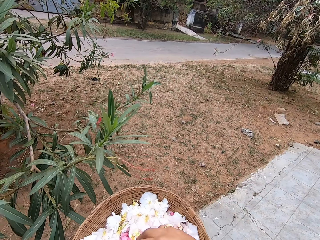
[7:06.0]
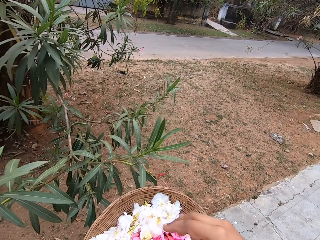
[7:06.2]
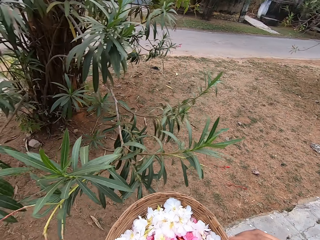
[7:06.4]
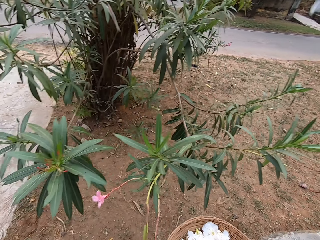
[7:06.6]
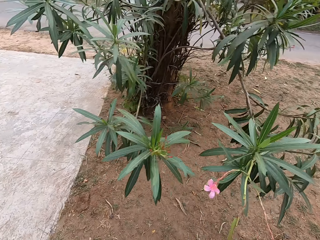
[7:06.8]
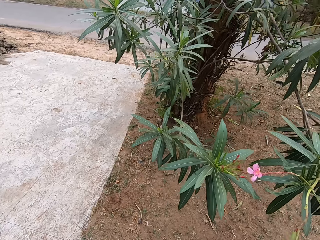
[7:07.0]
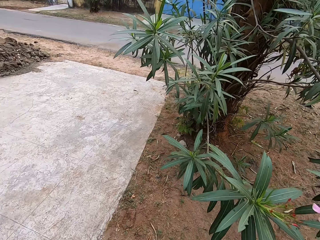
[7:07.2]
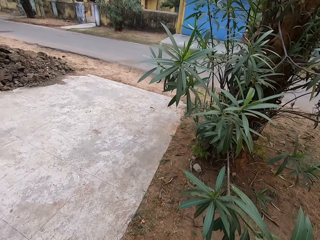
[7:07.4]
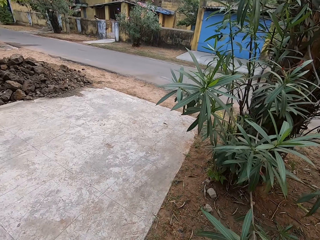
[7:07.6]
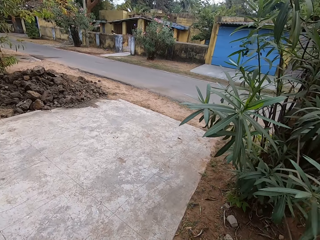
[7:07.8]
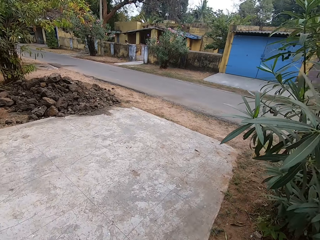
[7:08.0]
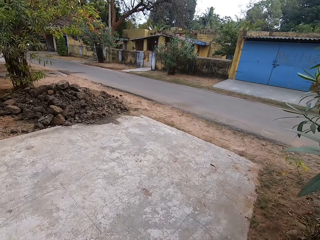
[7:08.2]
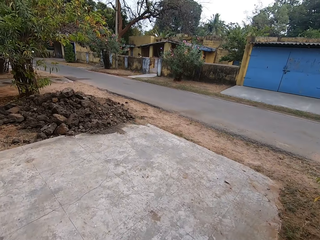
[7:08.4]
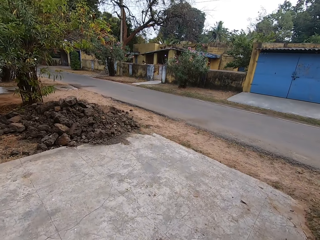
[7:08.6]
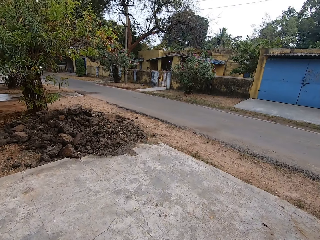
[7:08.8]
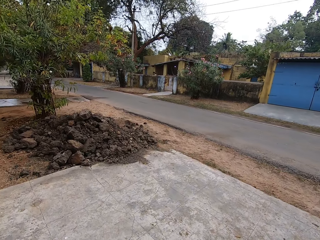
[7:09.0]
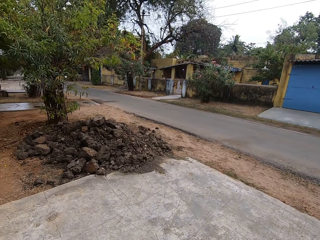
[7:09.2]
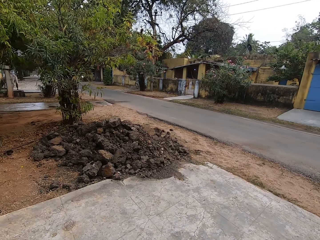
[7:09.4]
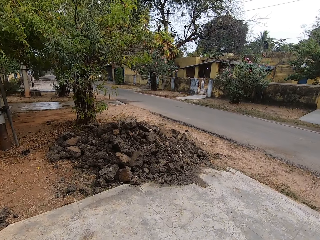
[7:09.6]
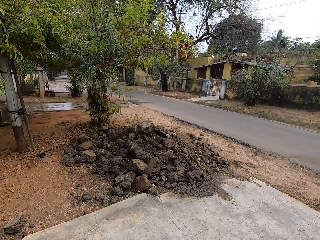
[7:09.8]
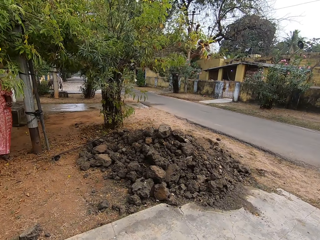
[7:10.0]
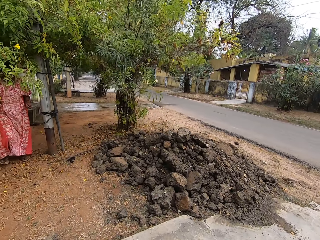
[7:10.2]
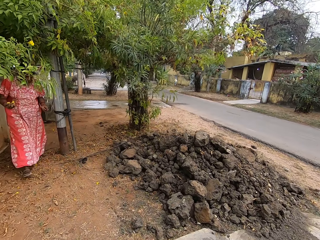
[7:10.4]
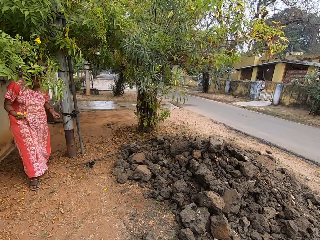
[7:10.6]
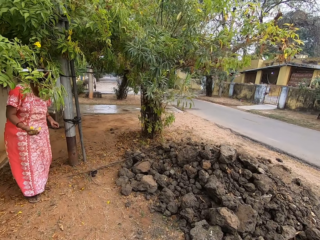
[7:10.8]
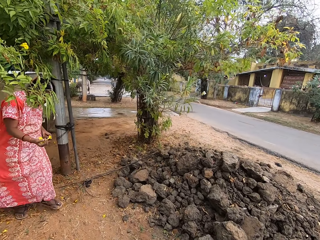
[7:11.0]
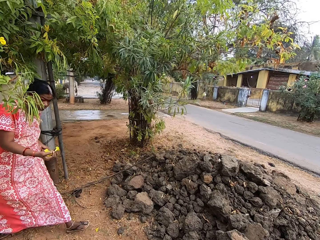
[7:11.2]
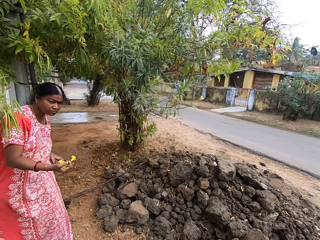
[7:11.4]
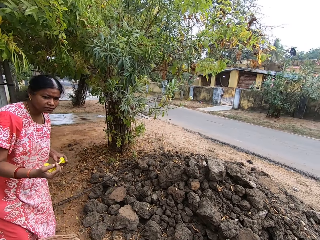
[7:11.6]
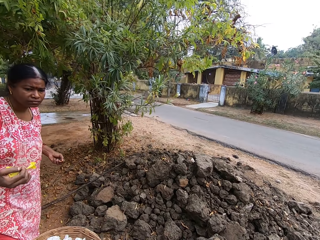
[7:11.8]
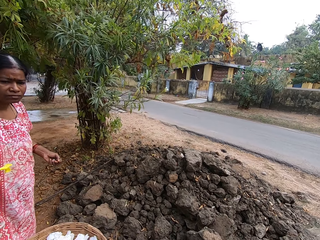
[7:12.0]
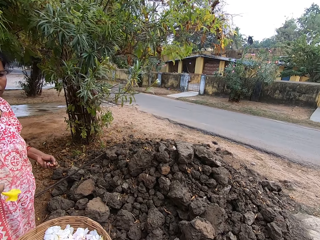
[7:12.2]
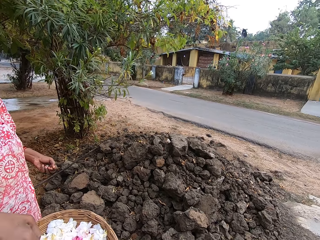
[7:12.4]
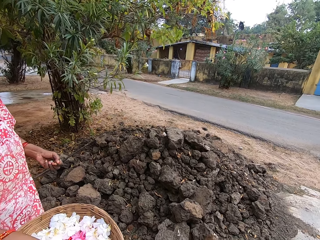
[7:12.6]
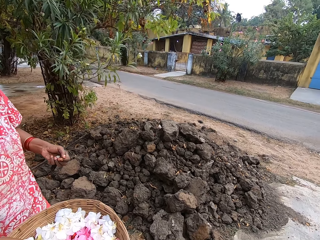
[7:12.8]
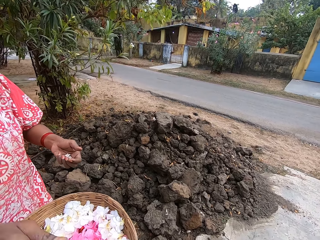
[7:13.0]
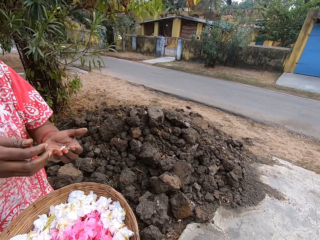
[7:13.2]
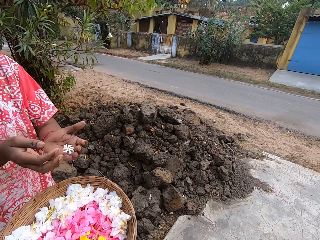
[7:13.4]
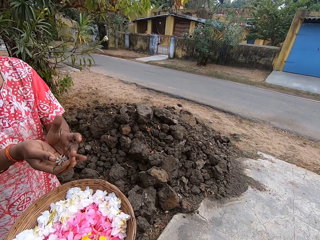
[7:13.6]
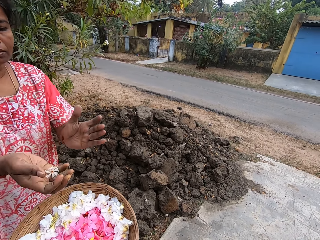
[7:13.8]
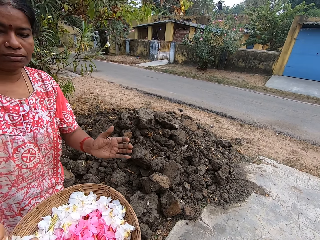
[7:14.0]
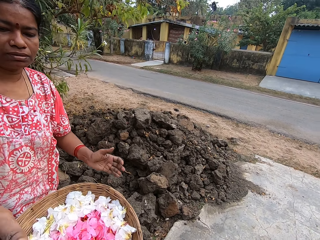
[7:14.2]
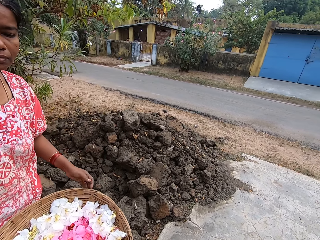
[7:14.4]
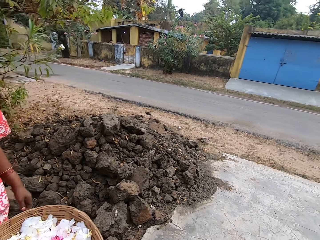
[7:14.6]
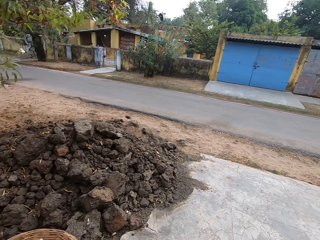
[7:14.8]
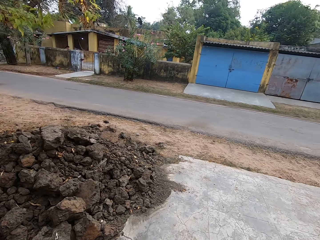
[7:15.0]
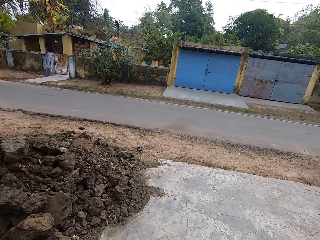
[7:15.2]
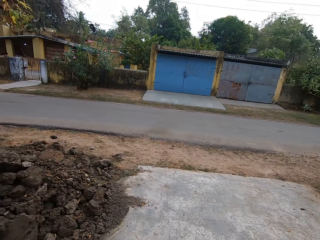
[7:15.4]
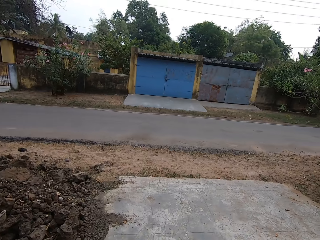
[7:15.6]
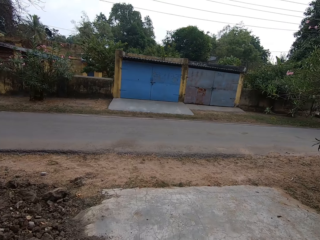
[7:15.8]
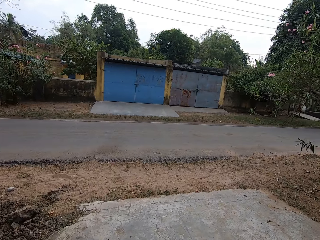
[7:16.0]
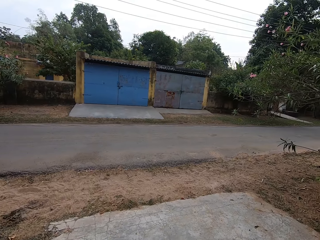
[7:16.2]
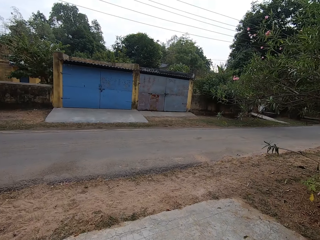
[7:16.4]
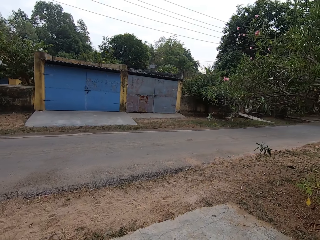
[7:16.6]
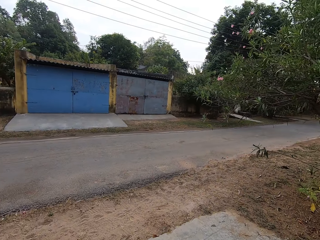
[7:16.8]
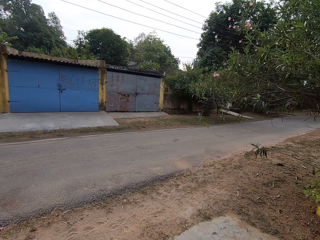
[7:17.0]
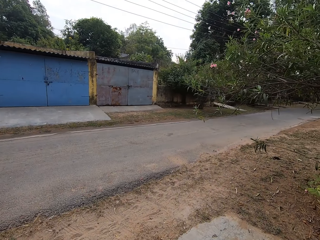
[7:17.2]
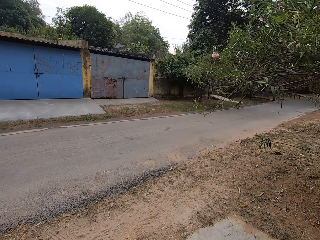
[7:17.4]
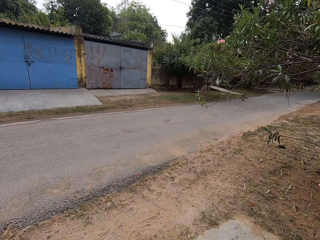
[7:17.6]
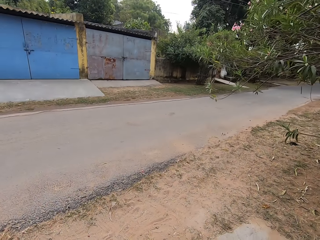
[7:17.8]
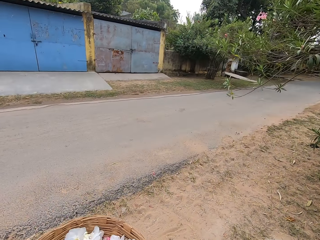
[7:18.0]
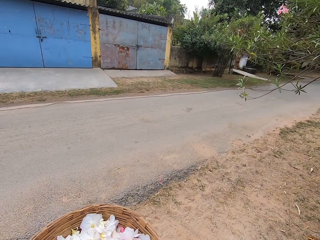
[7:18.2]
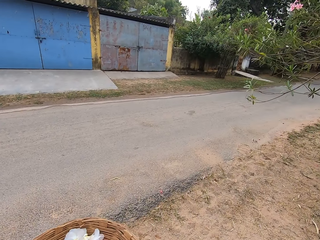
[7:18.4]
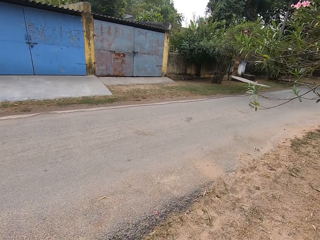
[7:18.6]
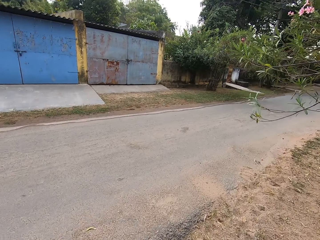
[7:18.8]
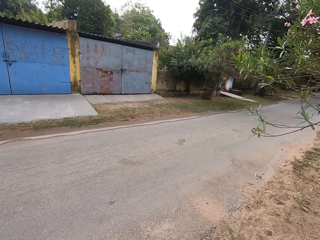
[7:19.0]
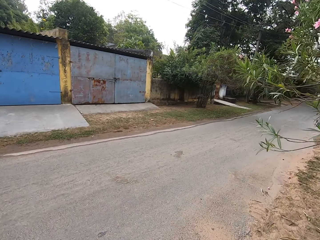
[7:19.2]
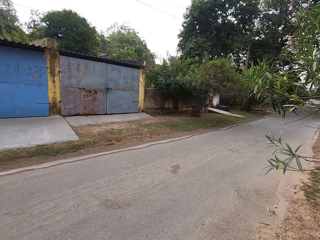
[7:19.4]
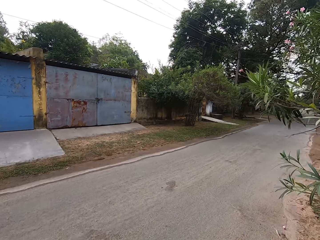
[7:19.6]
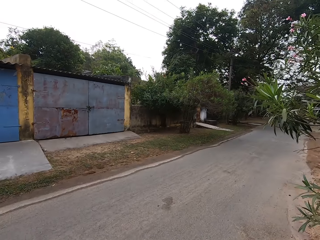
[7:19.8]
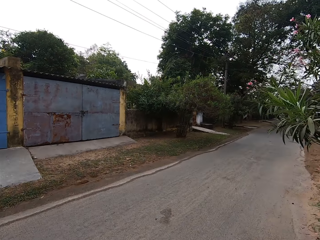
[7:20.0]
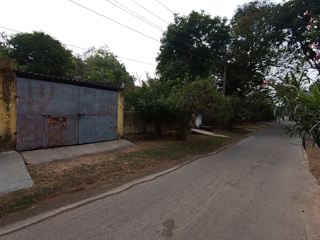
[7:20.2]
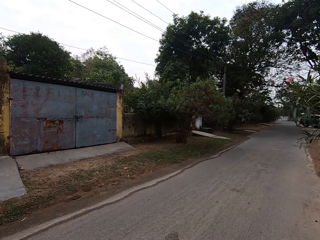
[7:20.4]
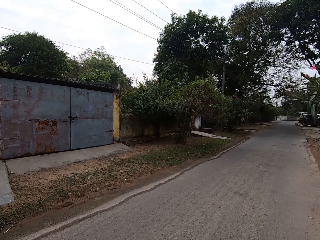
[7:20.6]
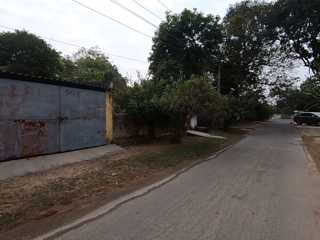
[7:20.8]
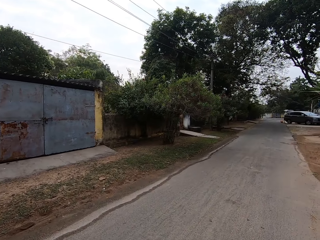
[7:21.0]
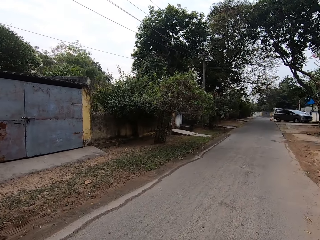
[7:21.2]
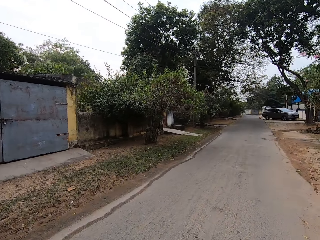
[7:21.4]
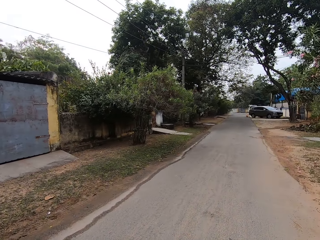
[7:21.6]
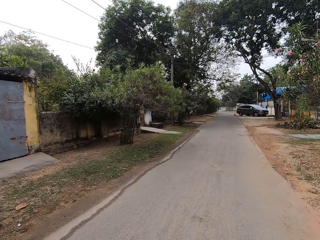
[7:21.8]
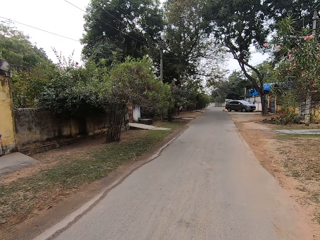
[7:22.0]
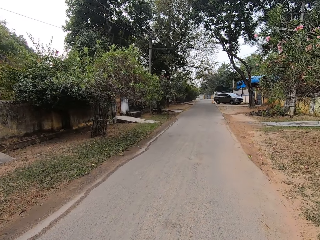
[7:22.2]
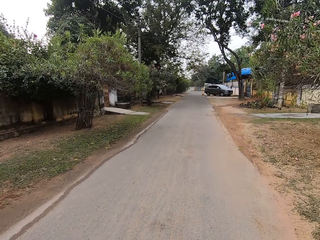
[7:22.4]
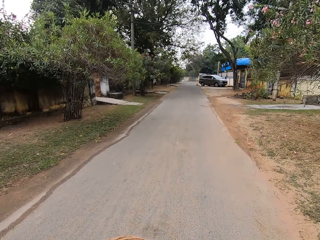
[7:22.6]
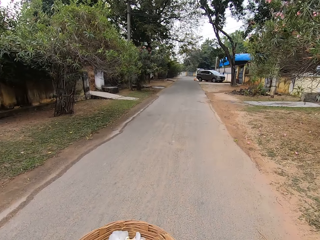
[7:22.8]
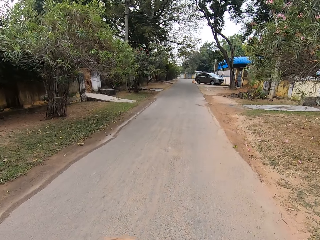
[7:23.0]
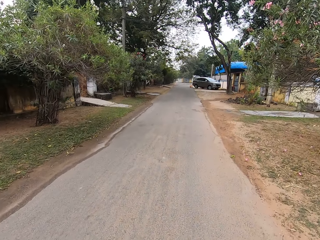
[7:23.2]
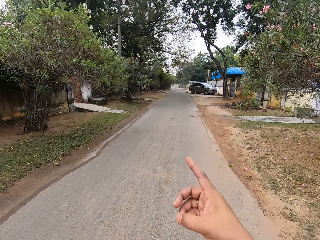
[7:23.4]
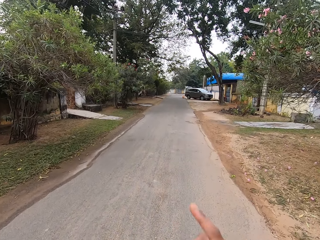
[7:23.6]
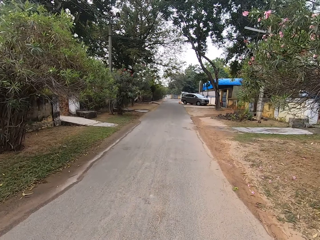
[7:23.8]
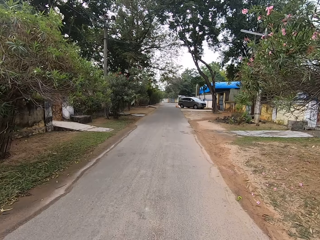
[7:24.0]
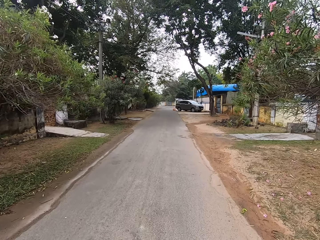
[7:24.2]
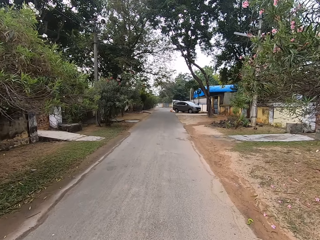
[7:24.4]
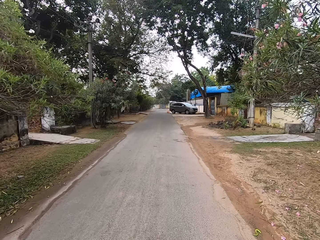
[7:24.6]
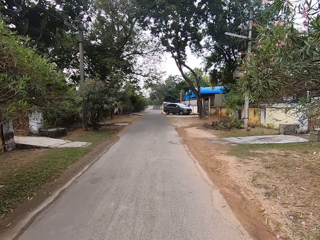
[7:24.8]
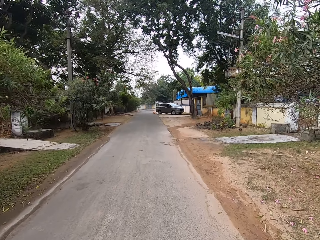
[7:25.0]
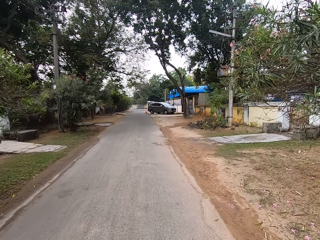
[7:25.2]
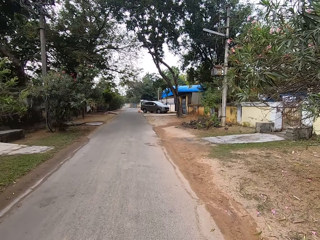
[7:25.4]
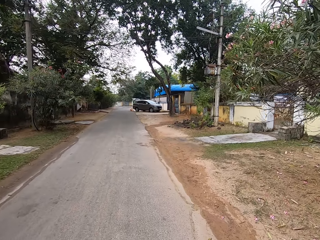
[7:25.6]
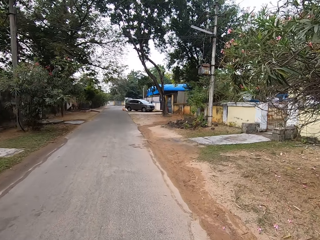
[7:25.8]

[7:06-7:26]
The camera wearer plucks the flower. They place the flowers in the basket. They walk on the pavement. A person places the flowers in the basket. The camera wearer converses with the person. They walk on the pavement. They walk on the road.

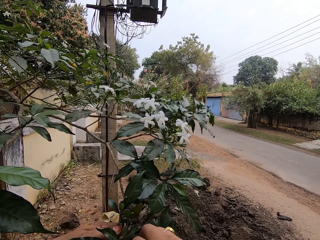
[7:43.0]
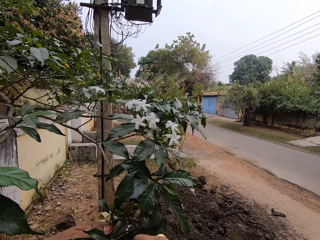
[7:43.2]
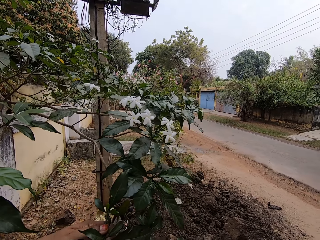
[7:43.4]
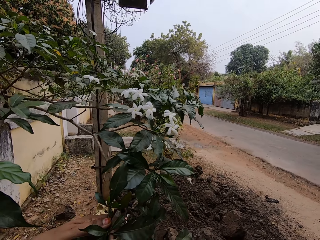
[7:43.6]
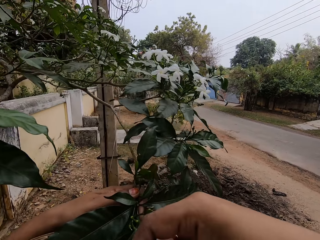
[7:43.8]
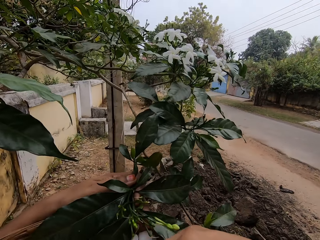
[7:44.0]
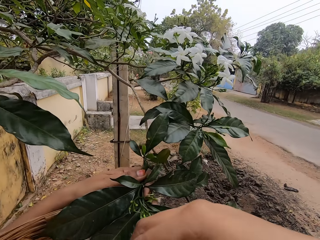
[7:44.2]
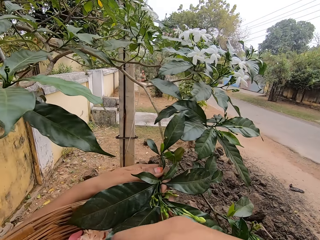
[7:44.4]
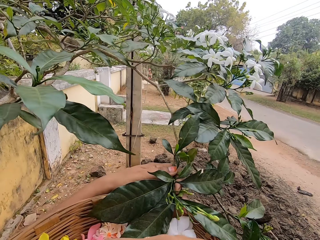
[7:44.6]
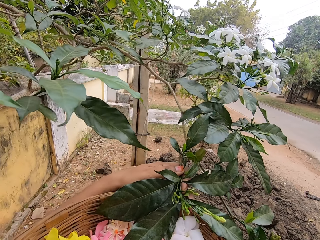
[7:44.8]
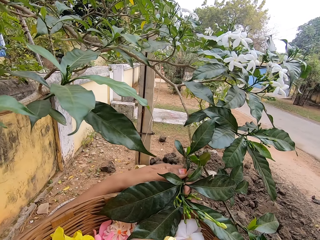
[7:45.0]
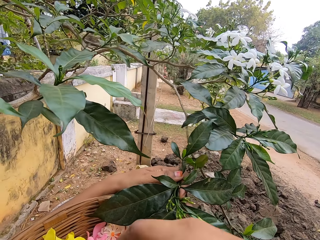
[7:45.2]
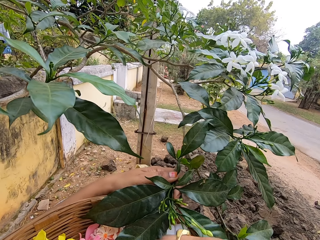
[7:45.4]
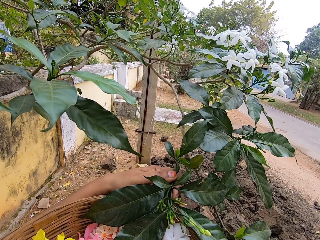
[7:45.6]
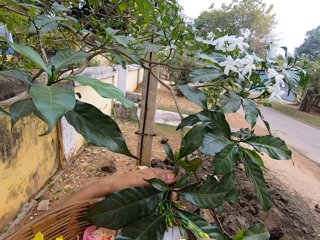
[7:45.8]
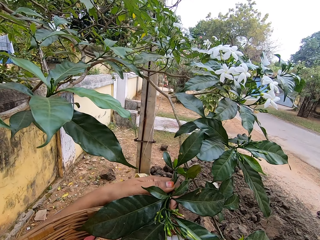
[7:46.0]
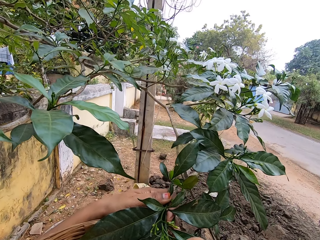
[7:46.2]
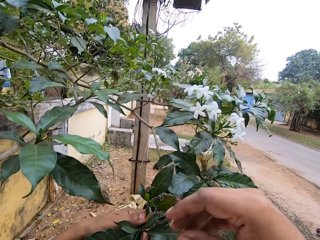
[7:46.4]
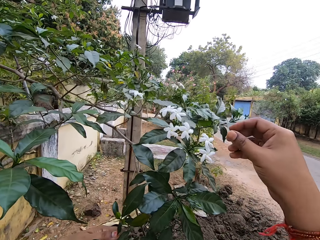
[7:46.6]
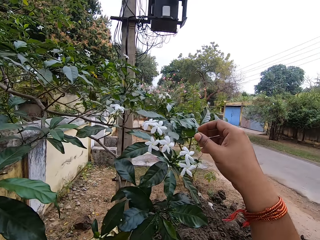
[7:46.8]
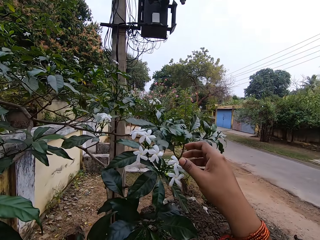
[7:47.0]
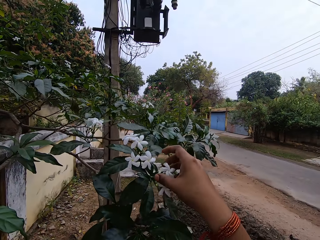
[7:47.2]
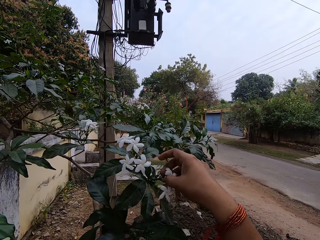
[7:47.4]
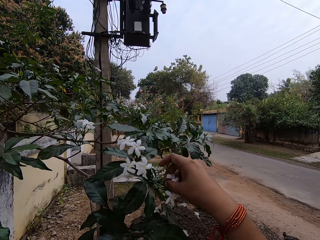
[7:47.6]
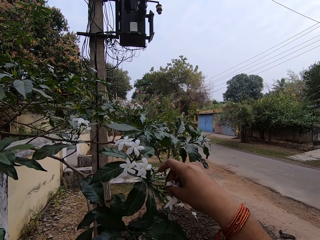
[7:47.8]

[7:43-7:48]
The camera wearer places the flower in the basket. They touch the flower.
